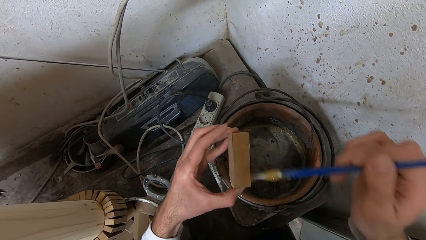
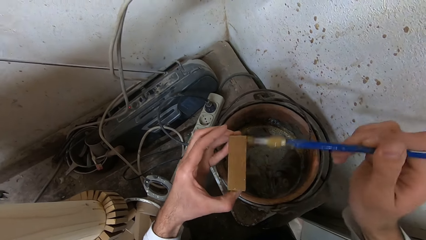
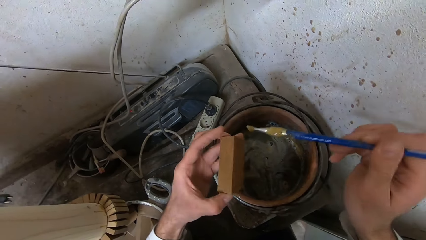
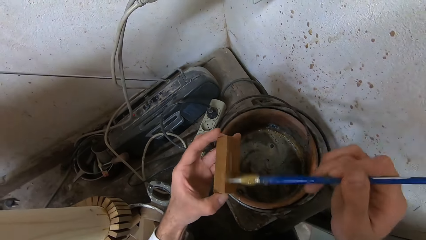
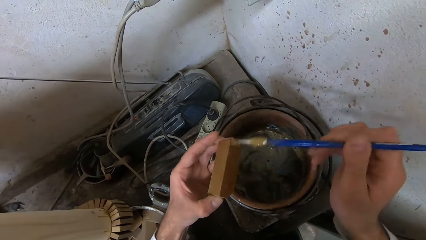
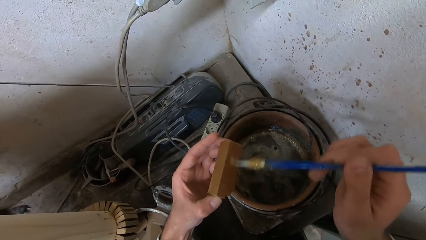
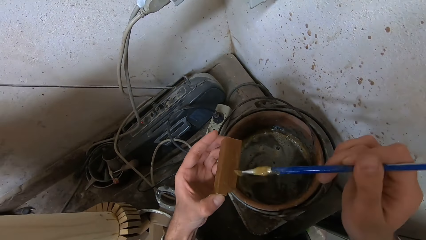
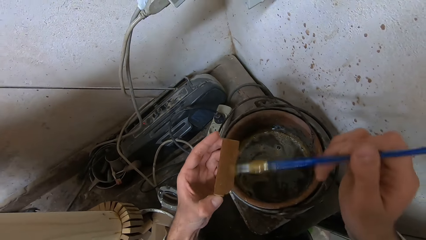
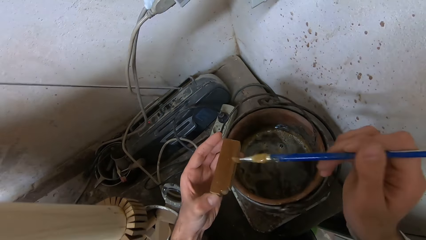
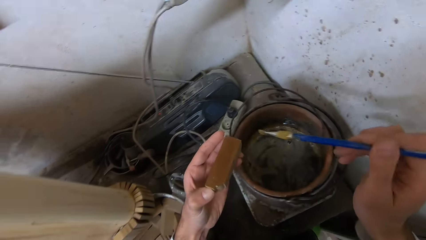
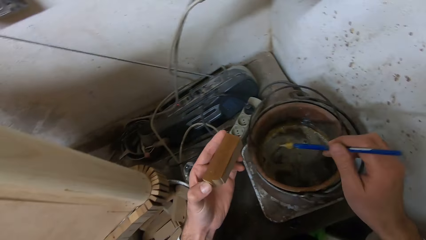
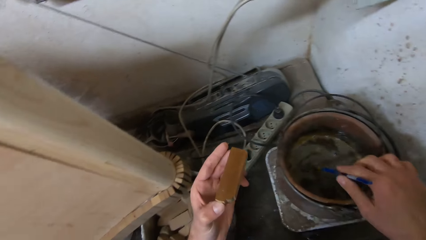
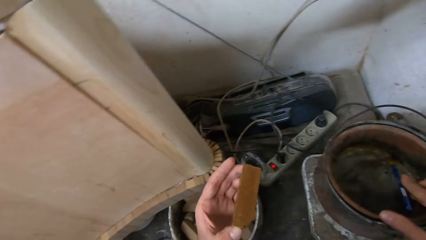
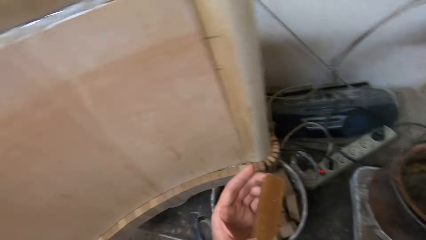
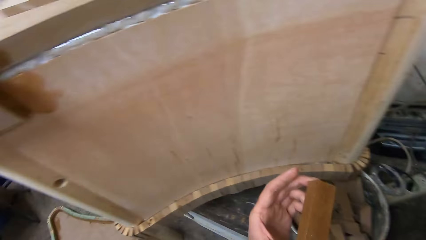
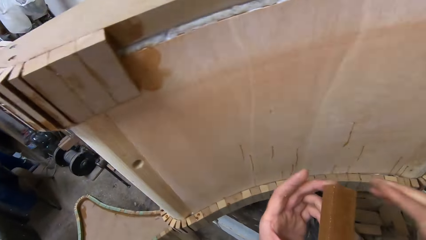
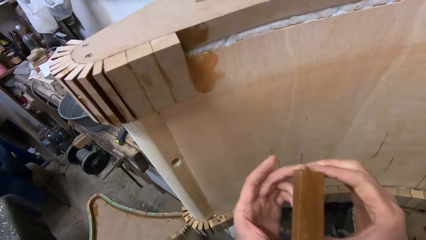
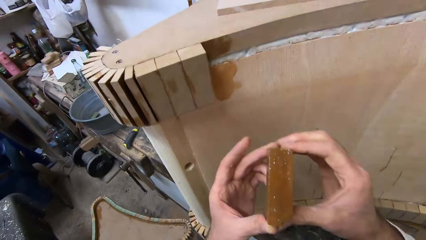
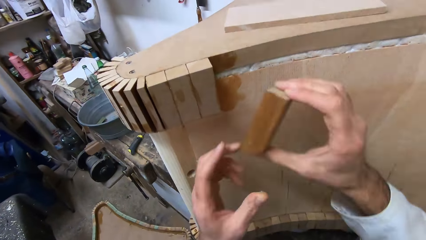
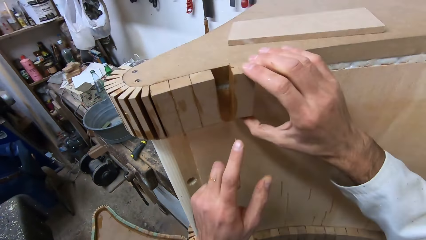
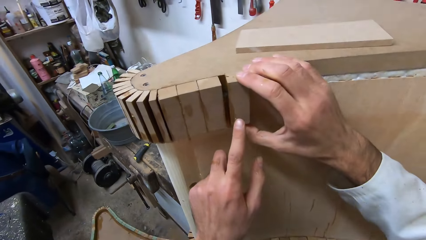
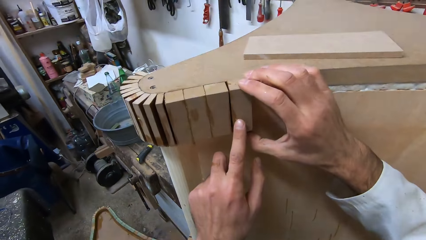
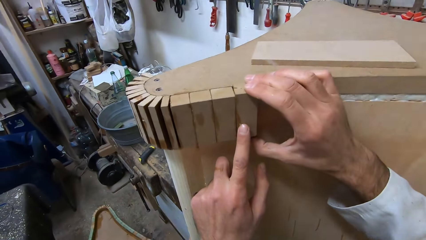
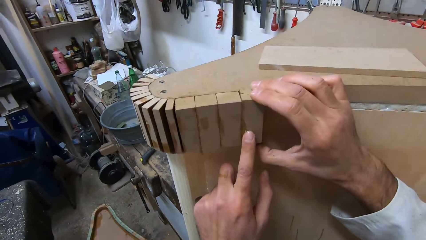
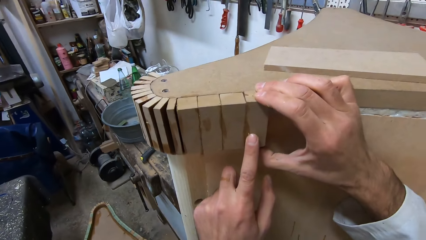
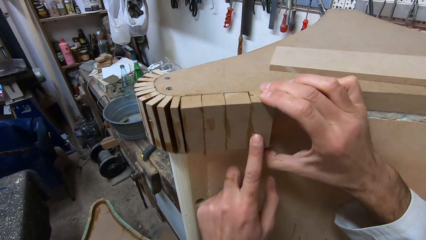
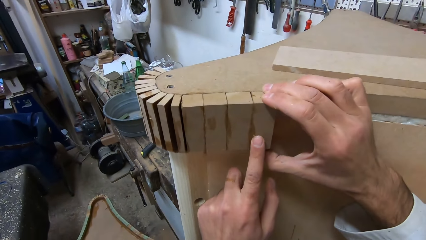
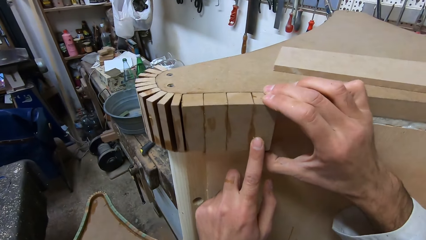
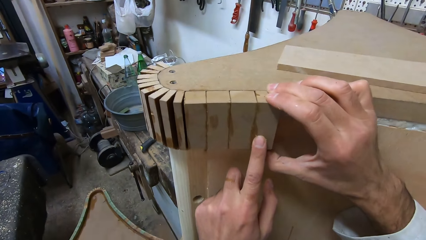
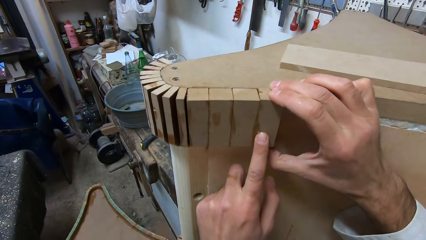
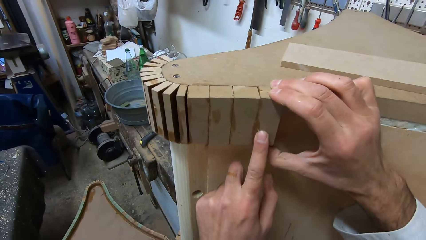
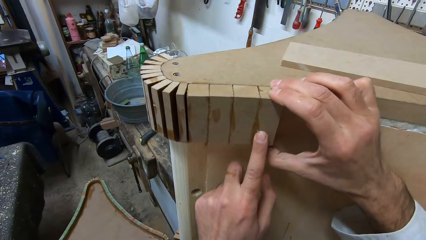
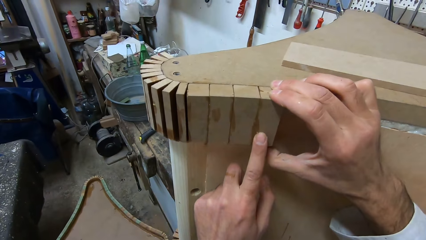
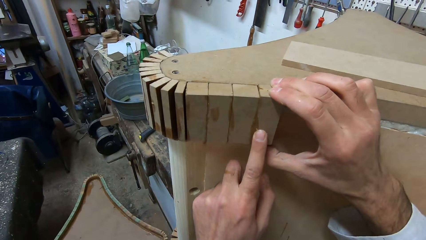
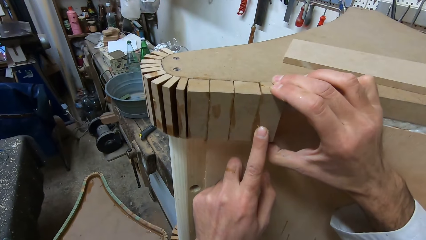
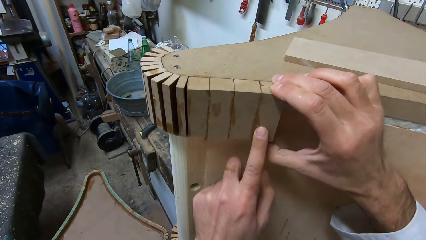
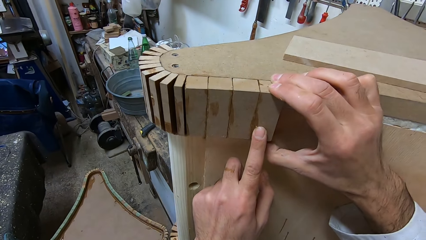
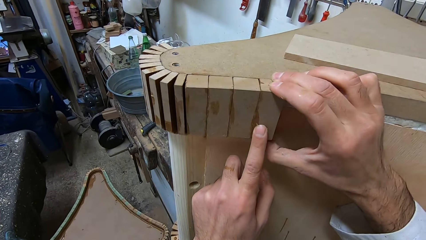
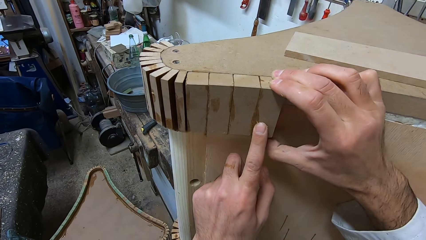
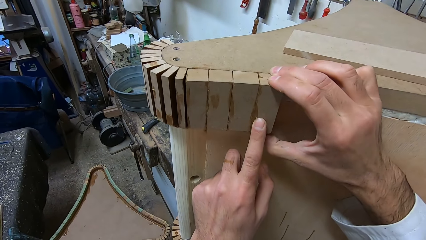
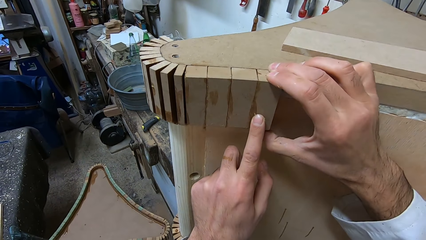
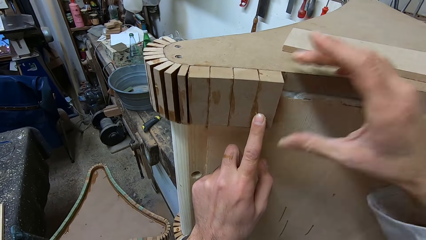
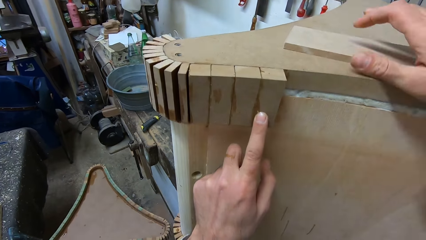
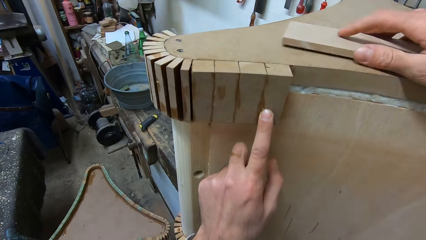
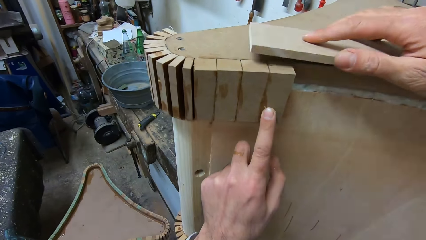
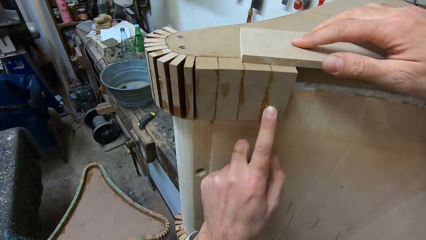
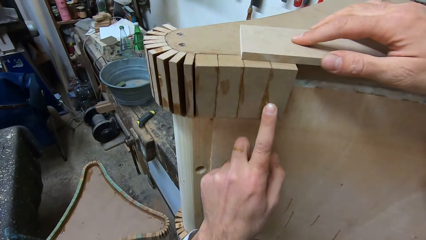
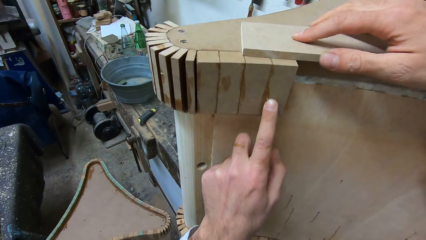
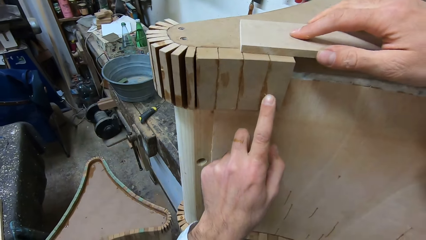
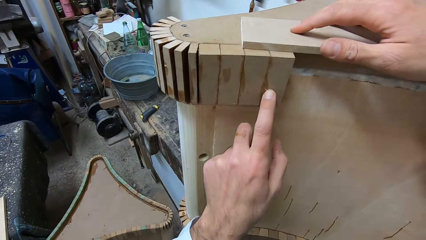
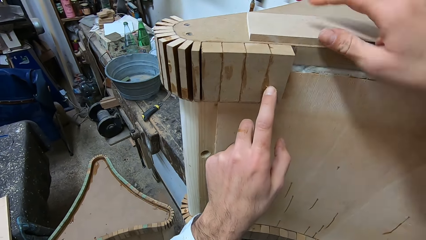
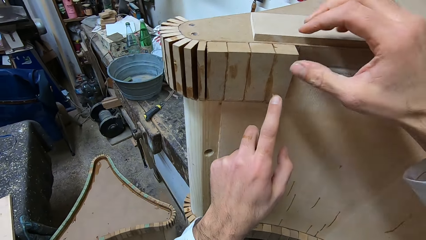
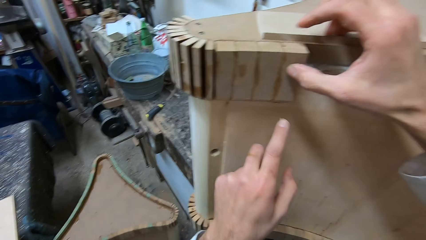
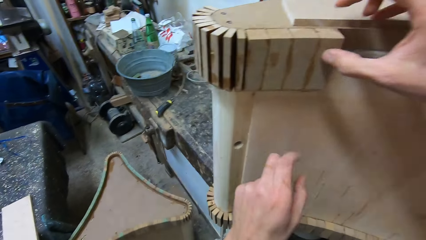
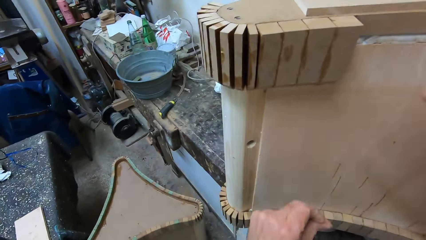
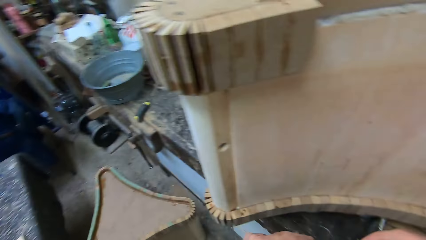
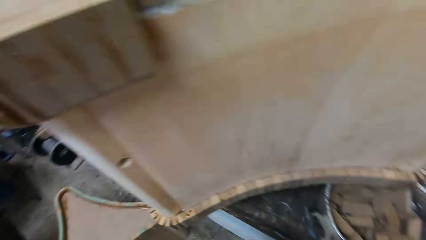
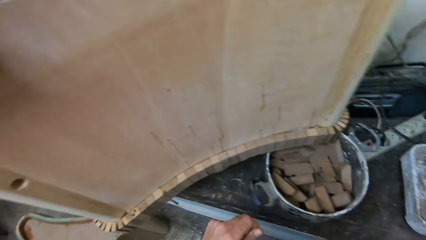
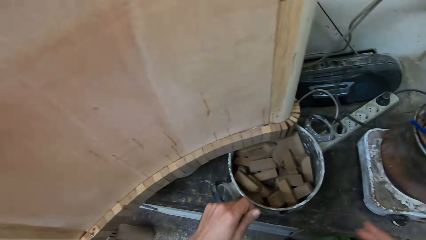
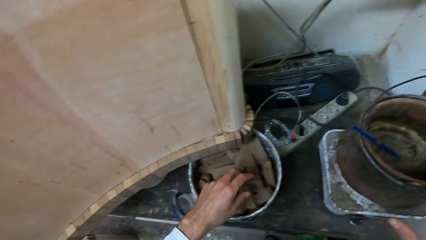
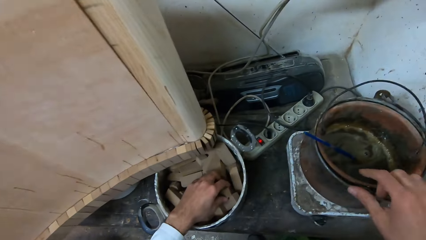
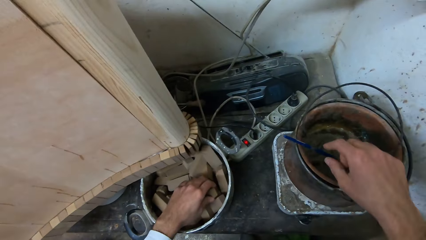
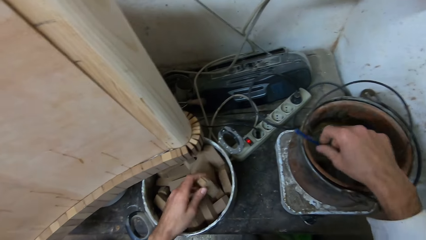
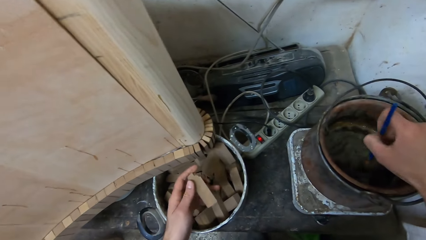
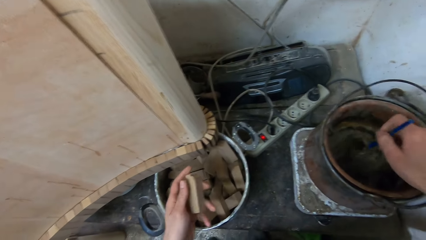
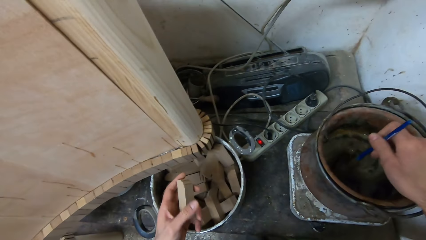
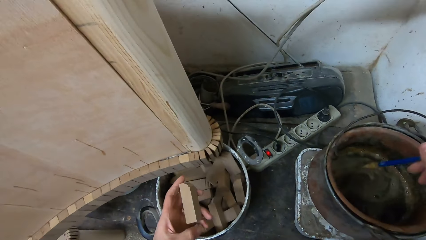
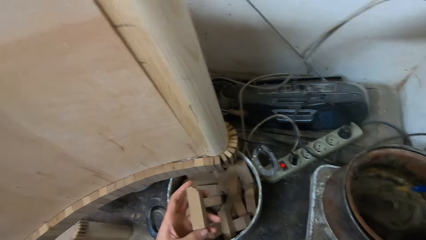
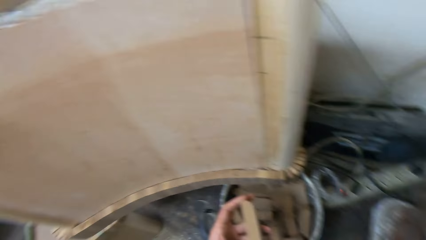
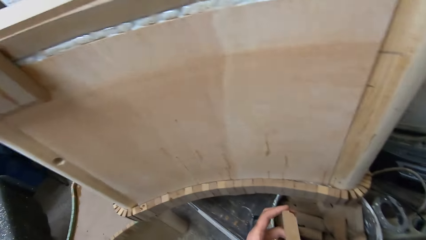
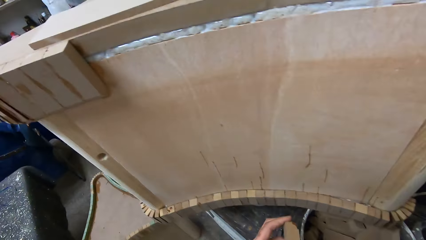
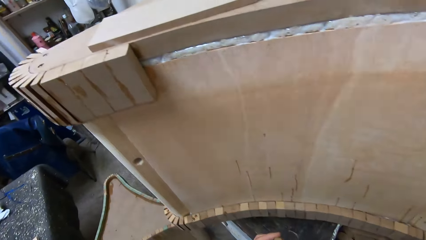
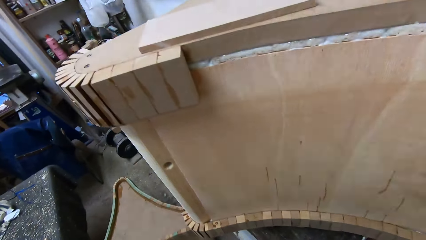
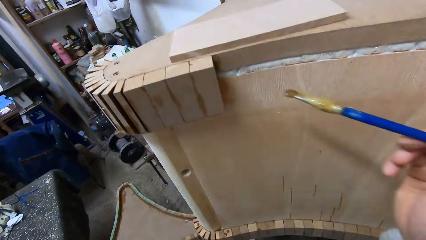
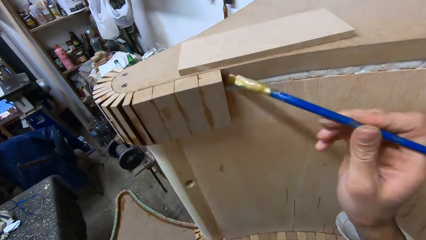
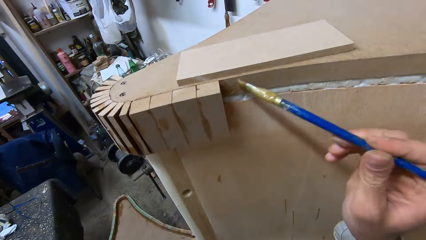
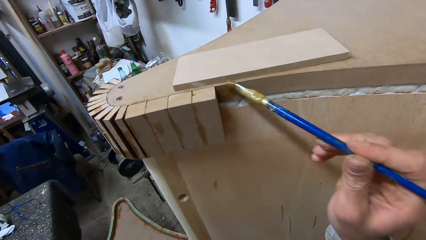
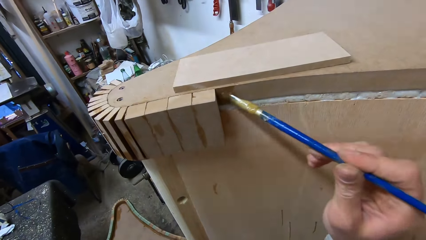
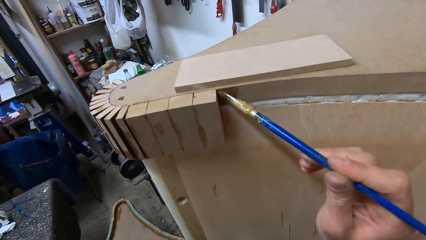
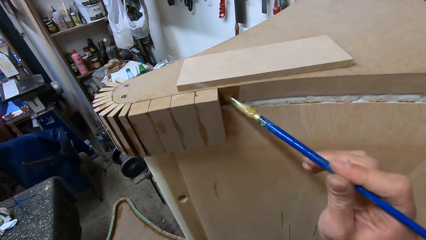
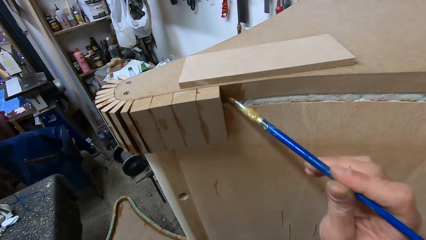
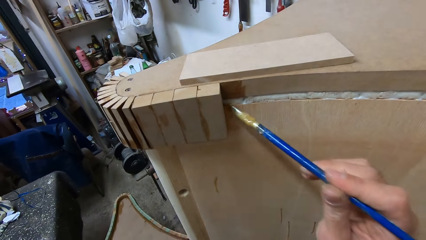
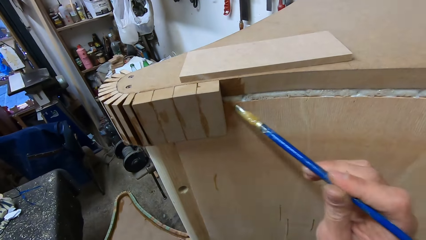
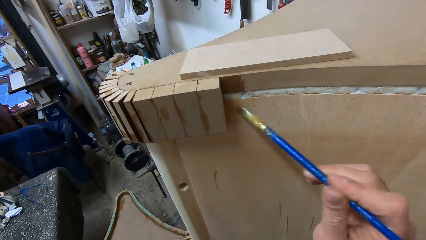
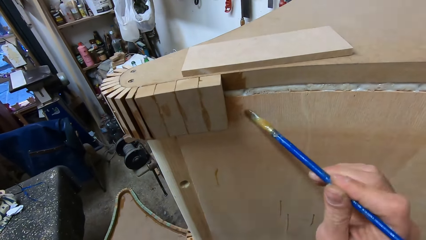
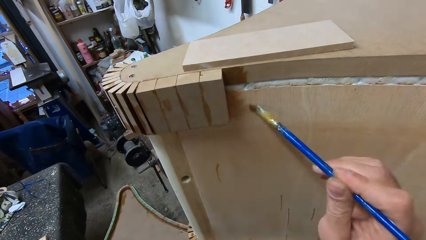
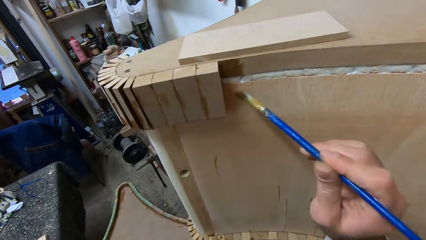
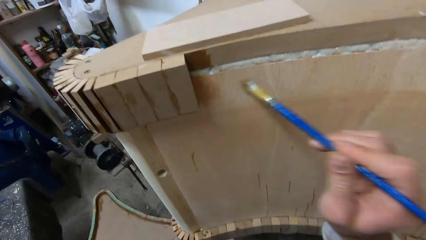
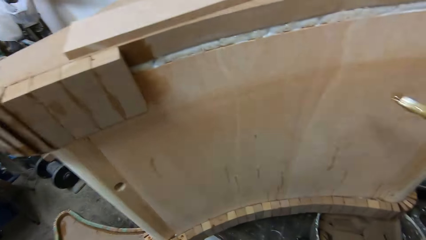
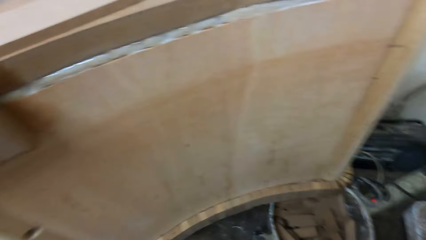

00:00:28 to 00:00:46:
The camera wearer drops the glue brush into the bucket of glue. They attach the piece of wood to the furniture. They pick up the wood, move the wood on top of the furniture, and adjust the wood on the furniture. They pick up the piece of wood from the bucket. They pick up the glue brush from the bucket of glue. They mix the glue with the brush. They apply the glue to the furniture.
